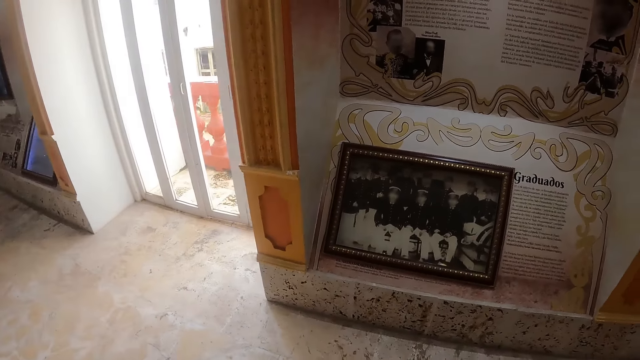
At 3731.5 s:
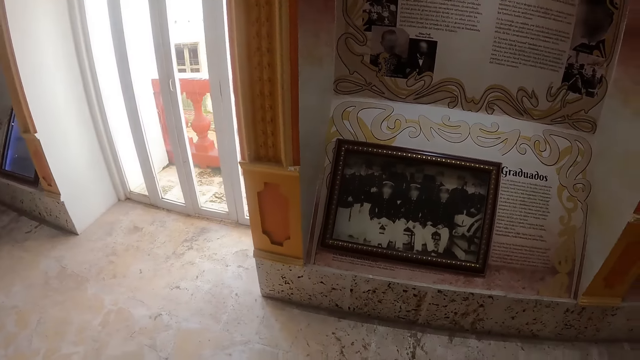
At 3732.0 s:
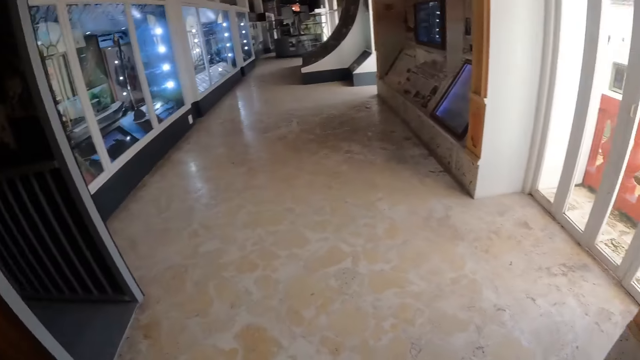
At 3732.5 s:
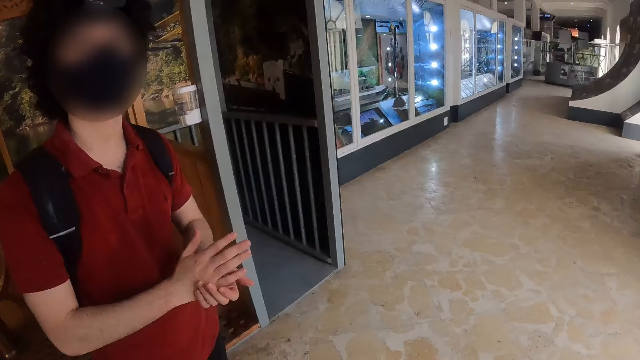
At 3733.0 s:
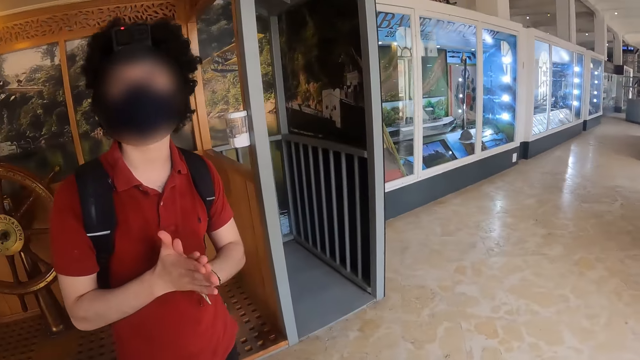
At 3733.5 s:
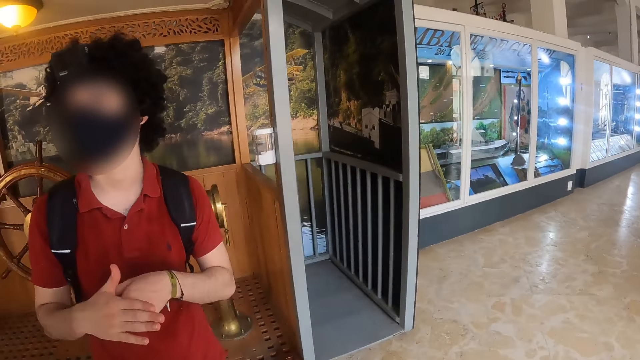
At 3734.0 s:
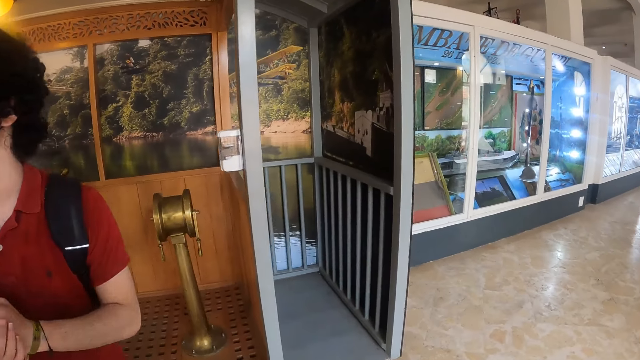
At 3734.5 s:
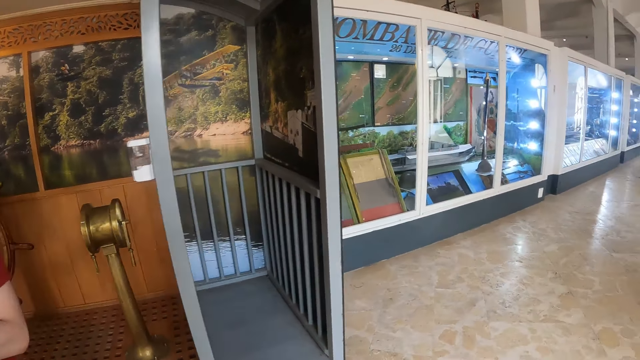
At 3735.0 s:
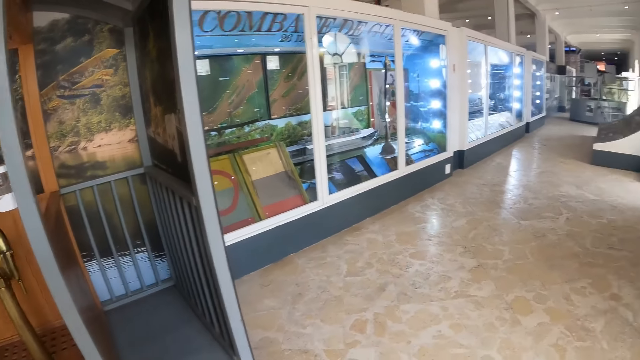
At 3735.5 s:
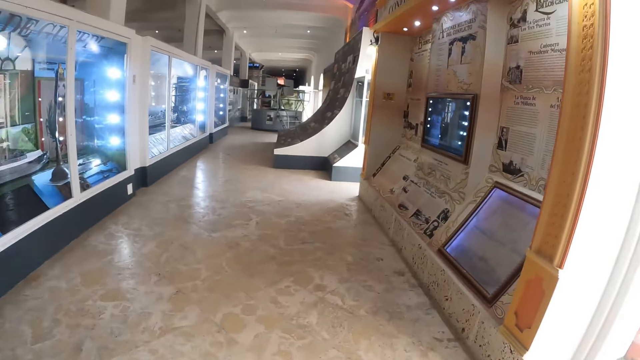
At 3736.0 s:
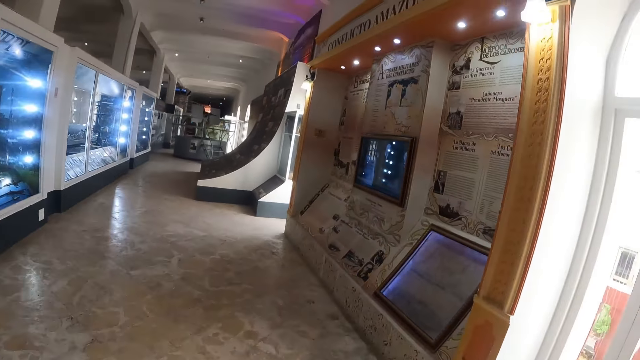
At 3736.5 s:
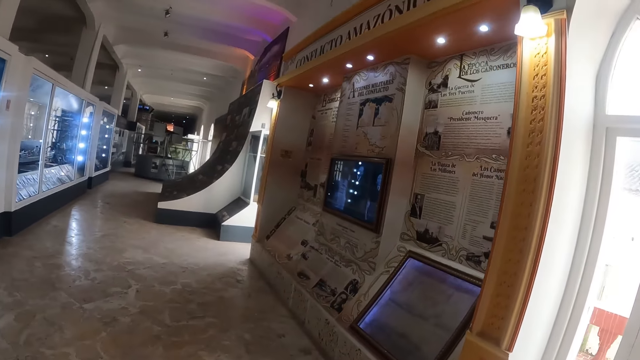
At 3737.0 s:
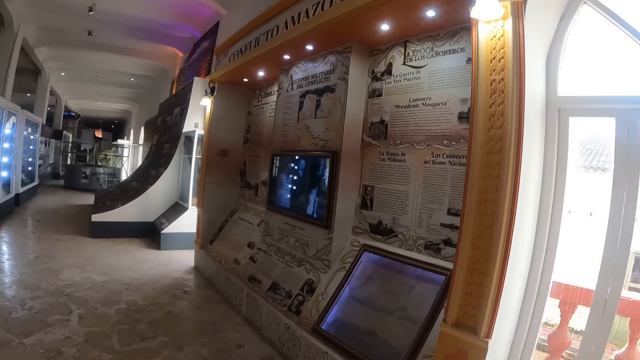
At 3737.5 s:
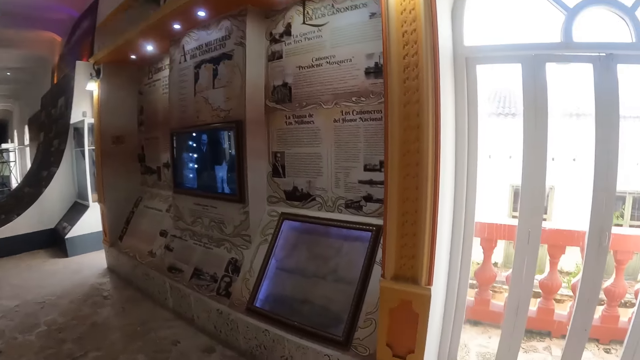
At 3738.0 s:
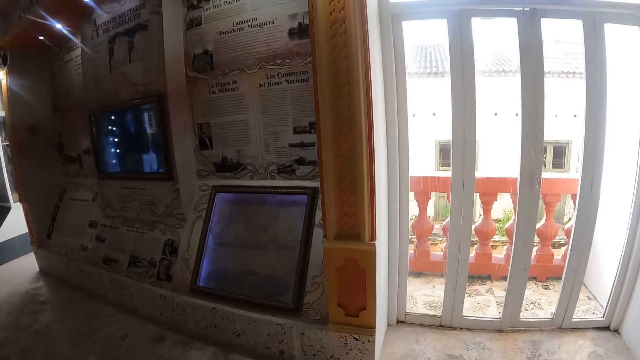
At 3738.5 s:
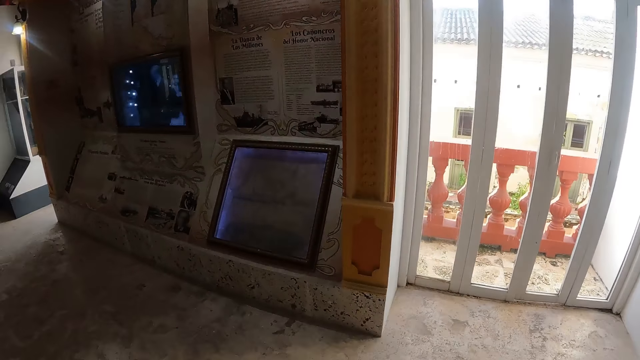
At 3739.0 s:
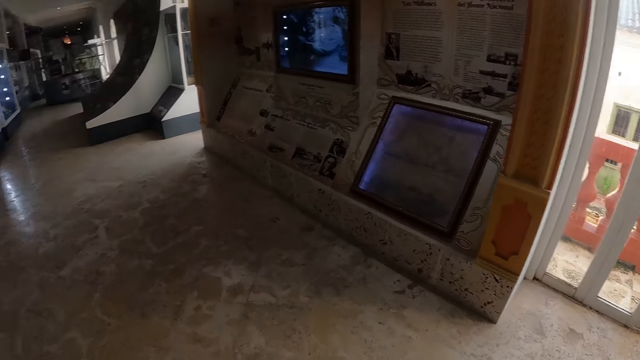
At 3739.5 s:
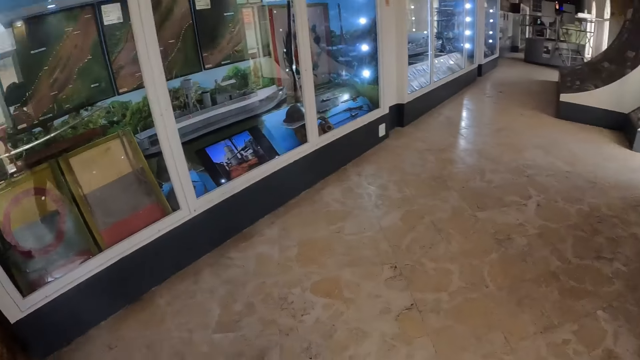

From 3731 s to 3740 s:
The camera wearer turns around. They look at a man. They look around. They move around.

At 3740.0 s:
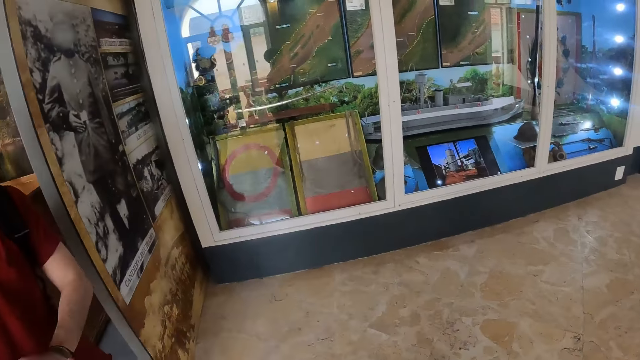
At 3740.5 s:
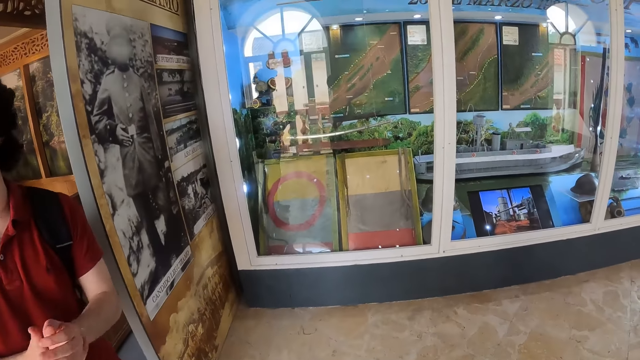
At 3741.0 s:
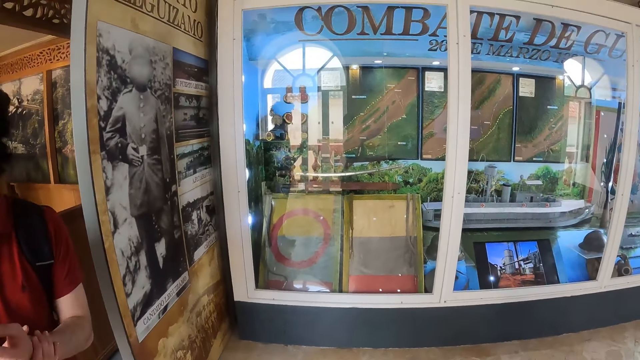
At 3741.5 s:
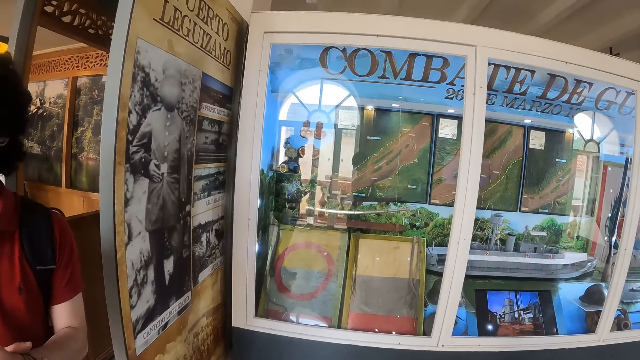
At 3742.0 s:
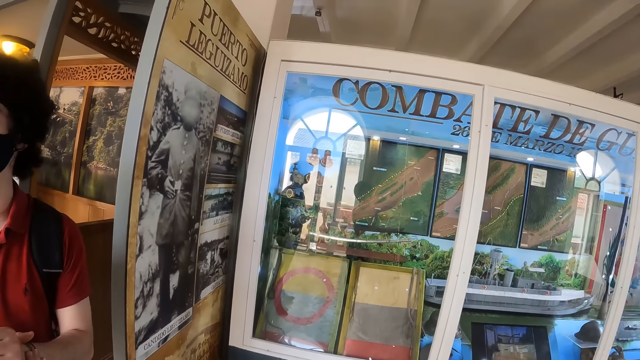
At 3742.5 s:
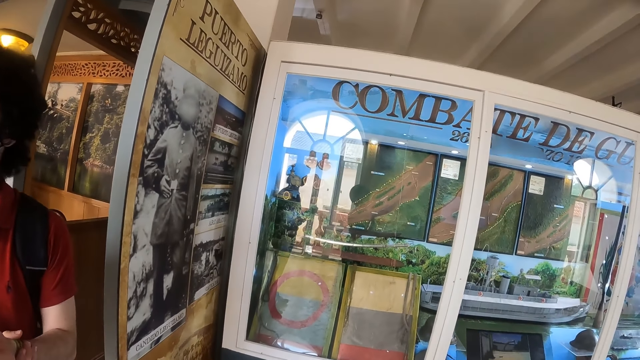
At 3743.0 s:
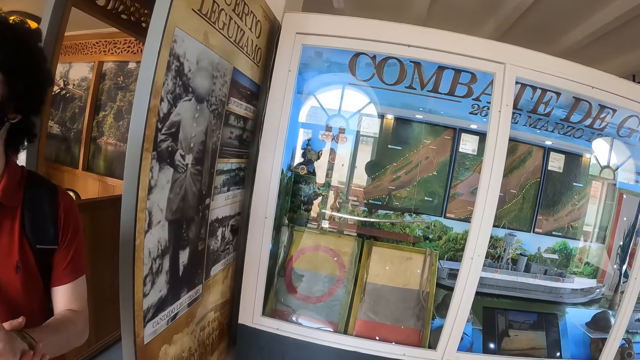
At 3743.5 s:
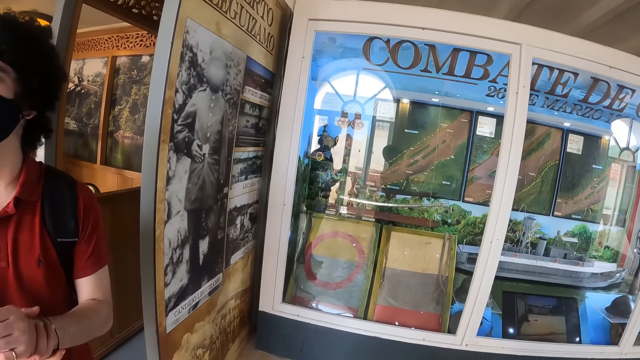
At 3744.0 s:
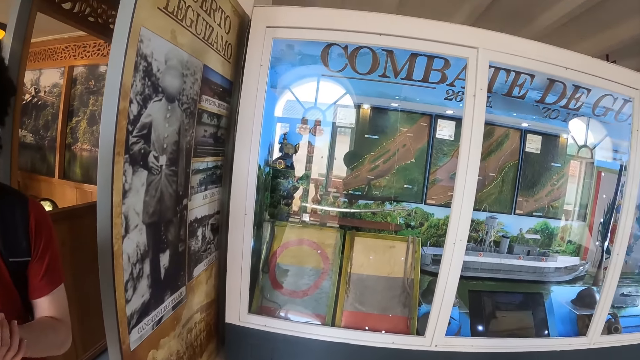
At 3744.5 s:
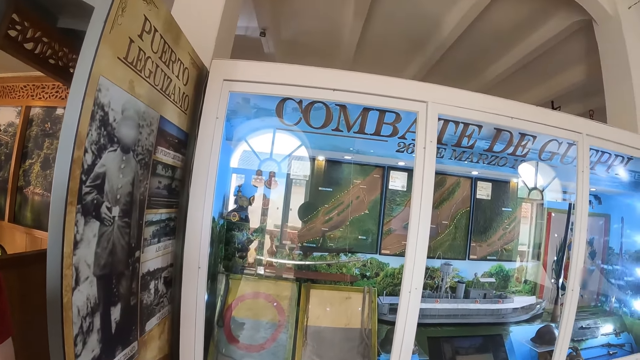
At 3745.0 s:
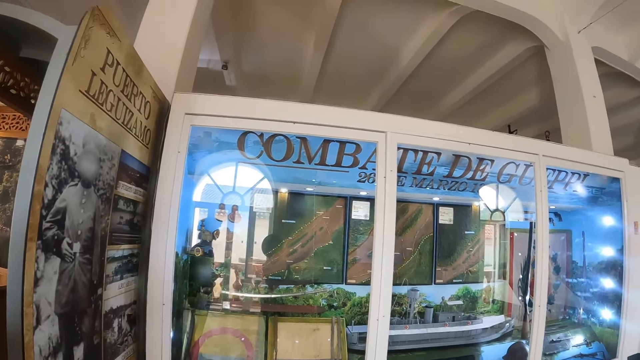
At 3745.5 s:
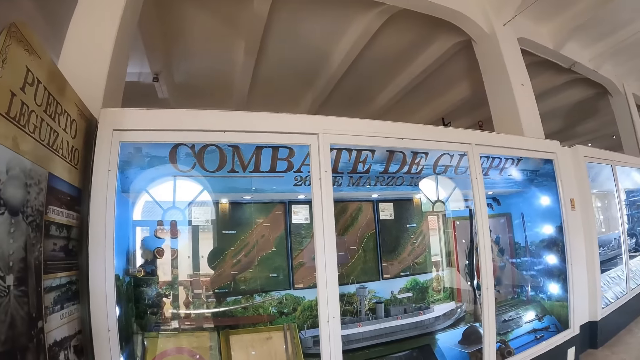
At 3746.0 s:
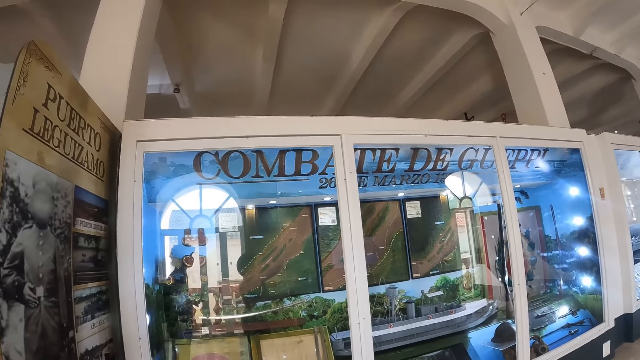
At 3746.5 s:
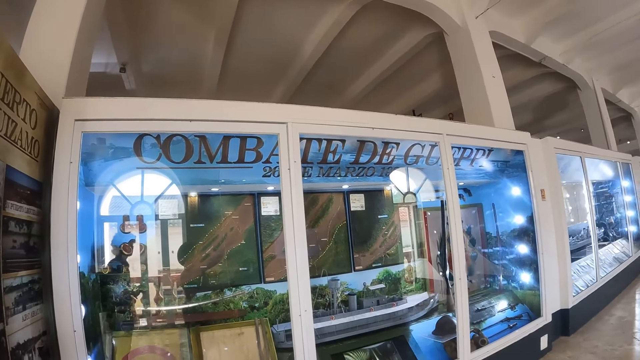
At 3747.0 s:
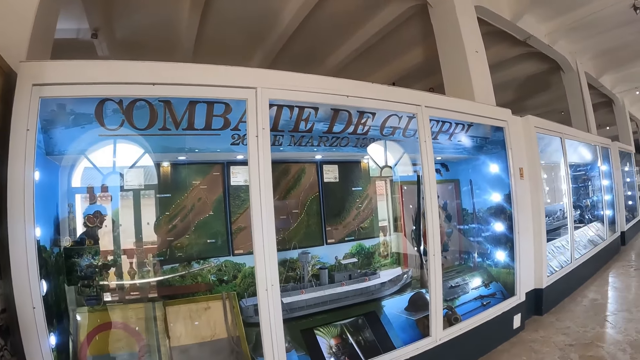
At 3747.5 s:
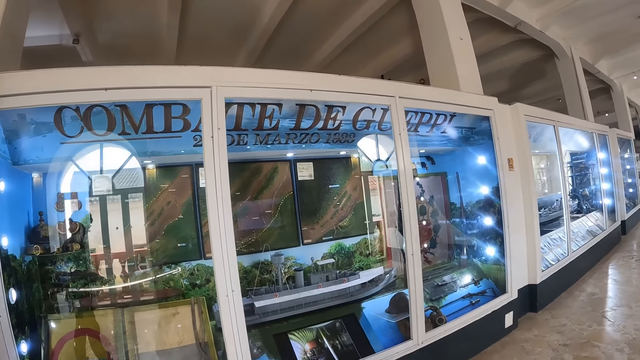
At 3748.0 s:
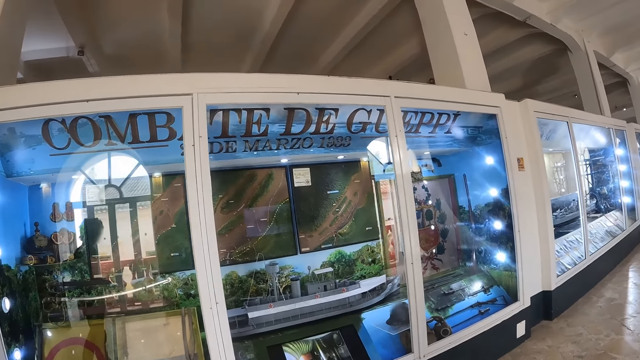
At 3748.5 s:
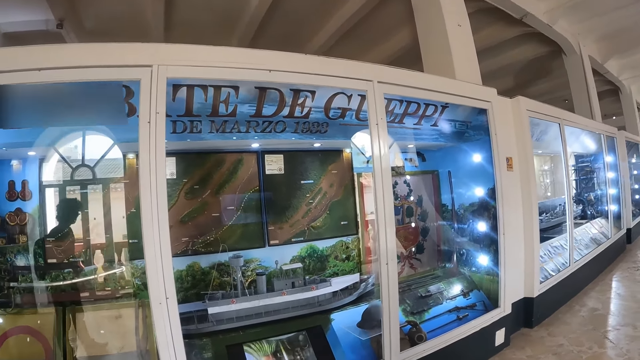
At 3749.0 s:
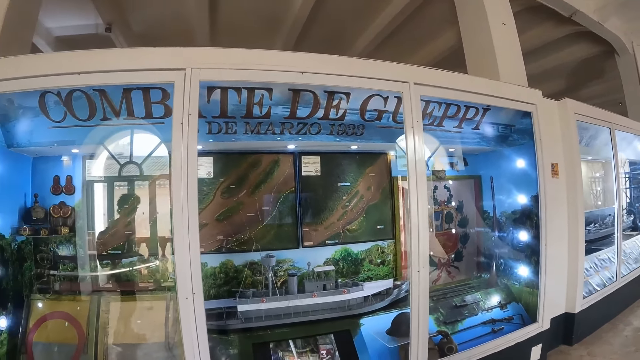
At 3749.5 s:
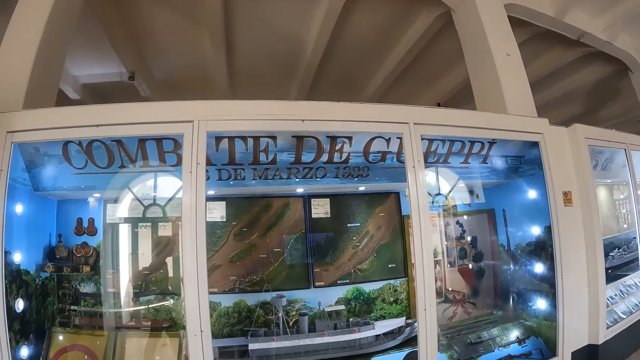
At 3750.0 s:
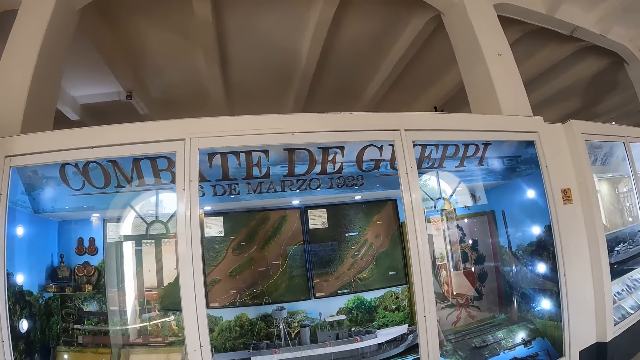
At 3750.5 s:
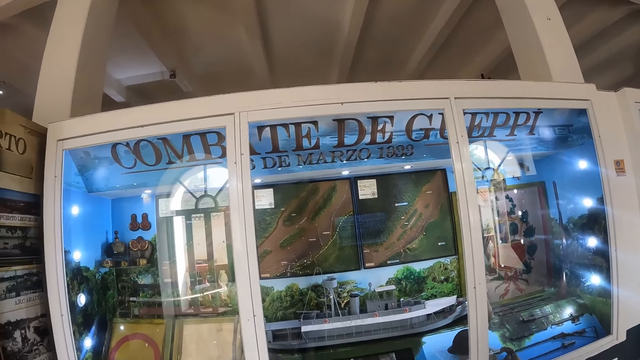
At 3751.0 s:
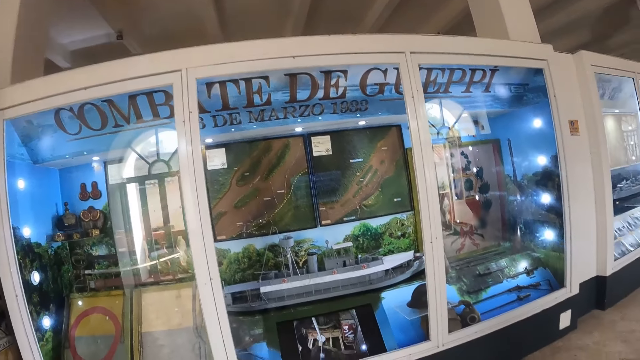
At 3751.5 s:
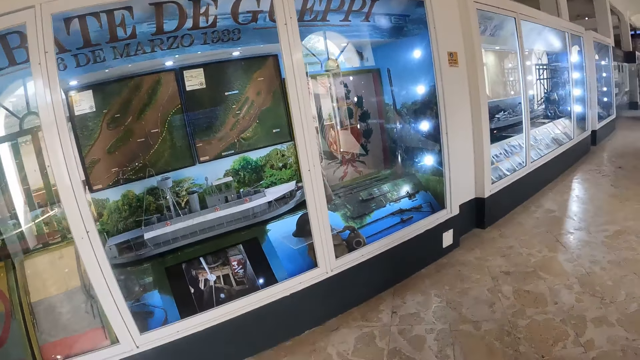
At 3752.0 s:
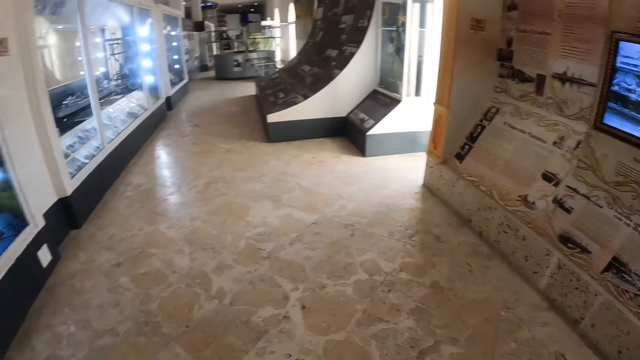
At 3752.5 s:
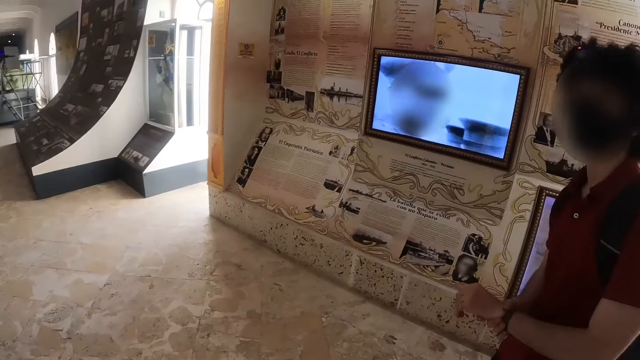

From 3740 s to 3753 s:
The camera wearer looks around. They look at the displayed items. They look at the display.
